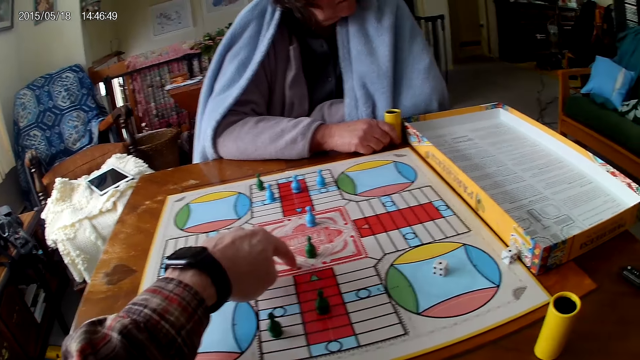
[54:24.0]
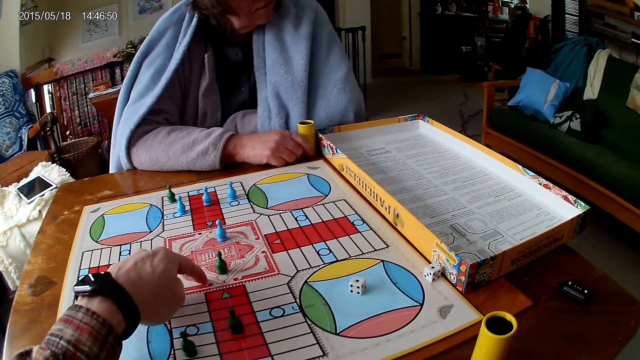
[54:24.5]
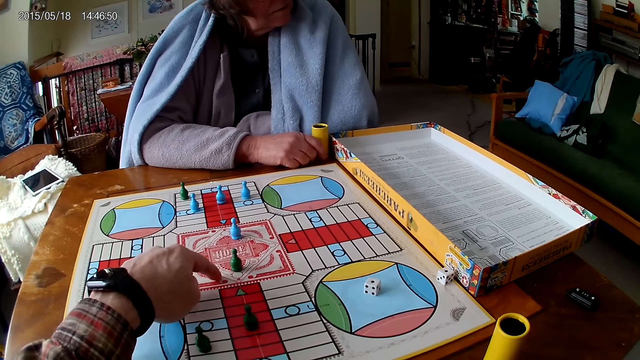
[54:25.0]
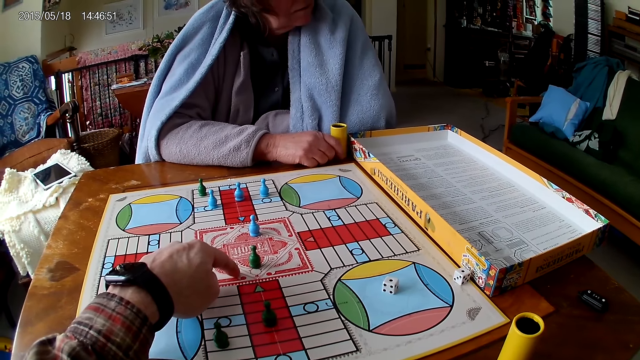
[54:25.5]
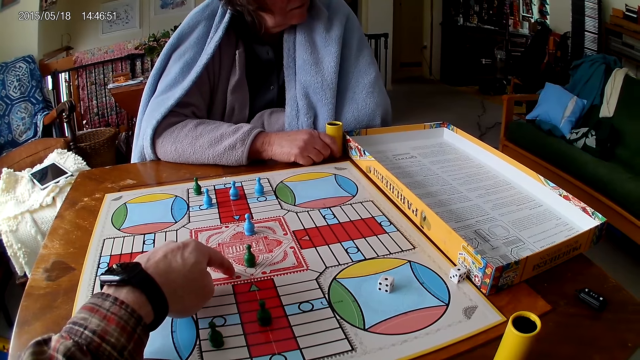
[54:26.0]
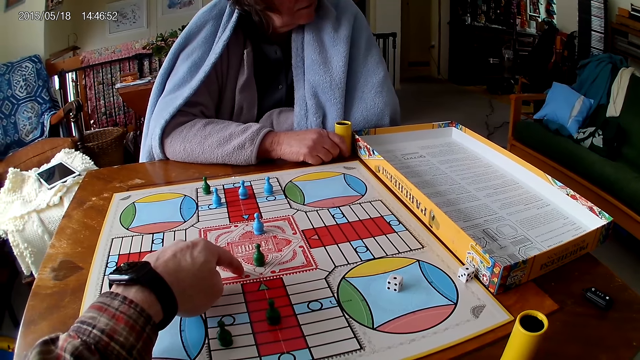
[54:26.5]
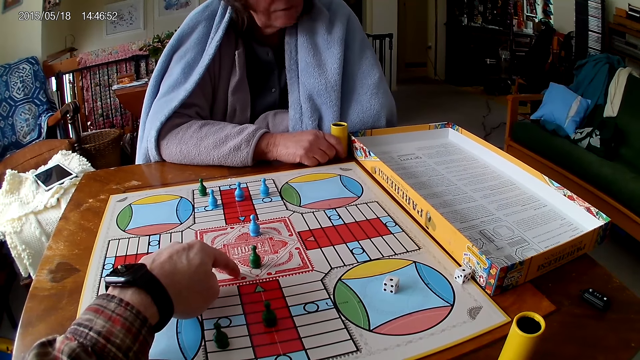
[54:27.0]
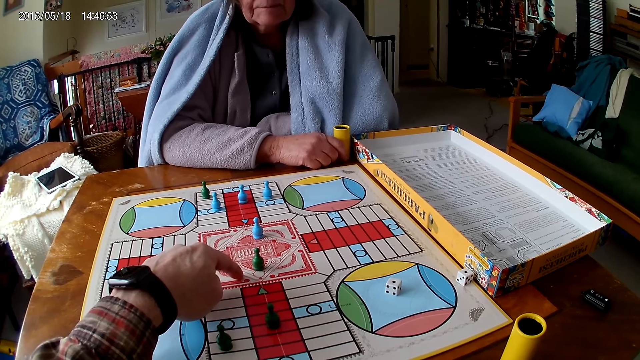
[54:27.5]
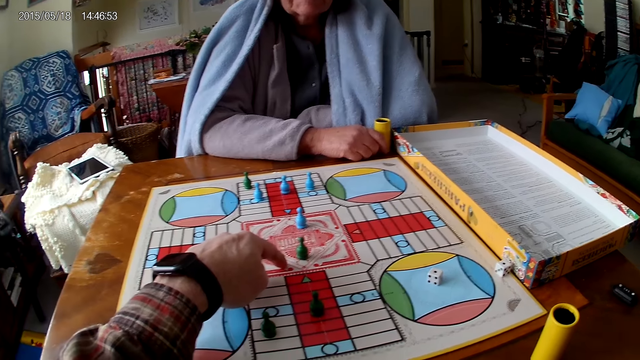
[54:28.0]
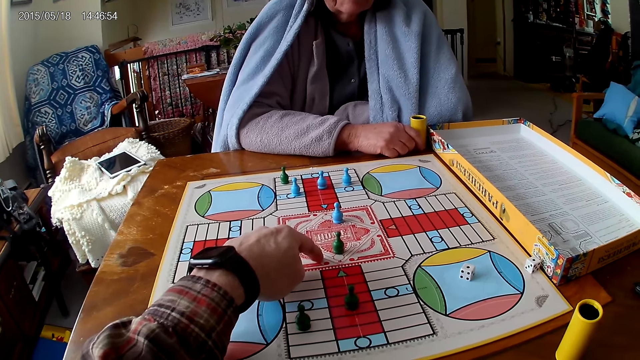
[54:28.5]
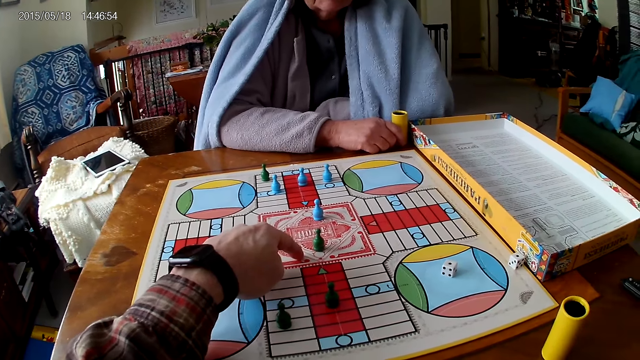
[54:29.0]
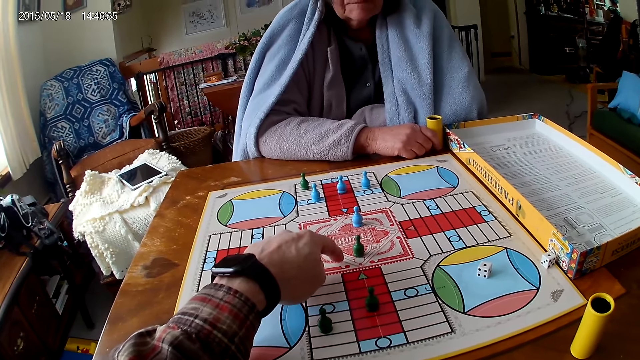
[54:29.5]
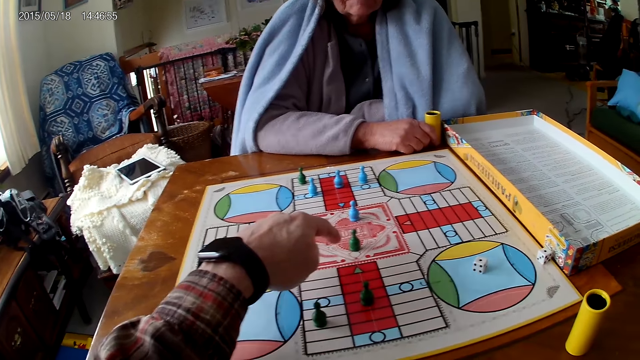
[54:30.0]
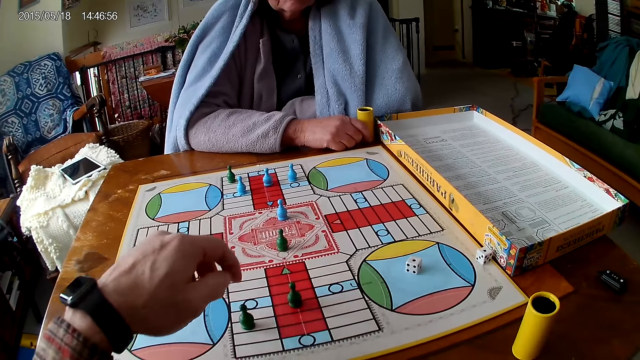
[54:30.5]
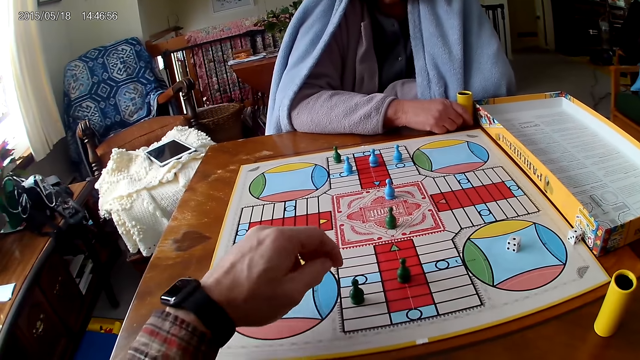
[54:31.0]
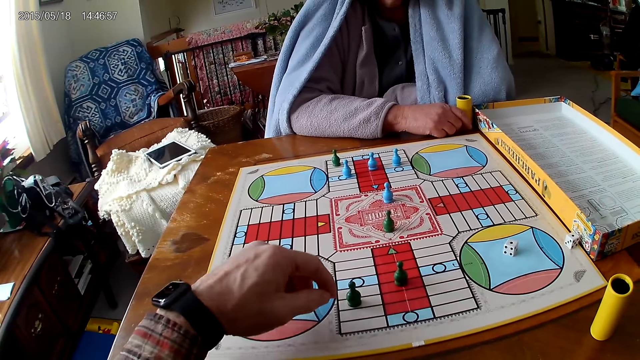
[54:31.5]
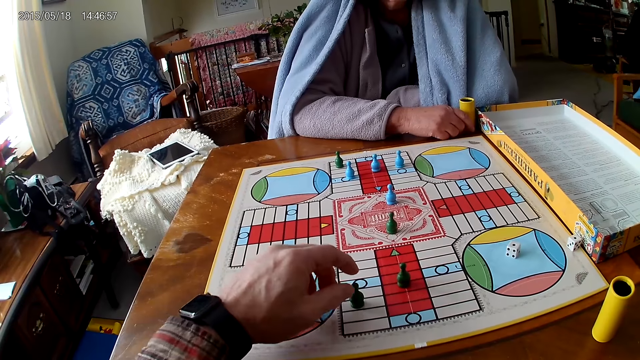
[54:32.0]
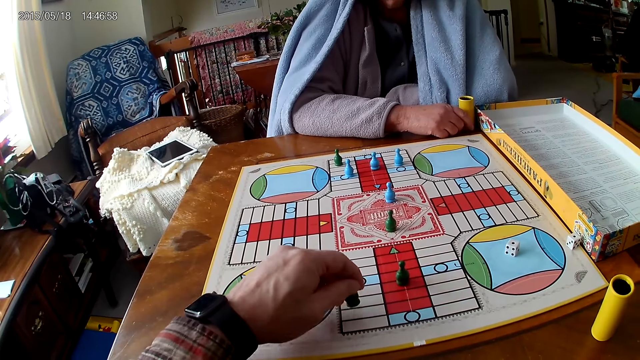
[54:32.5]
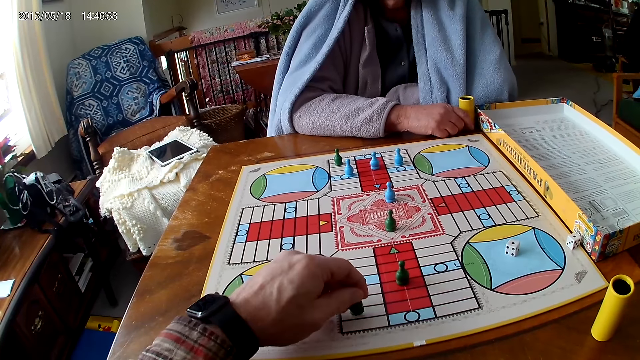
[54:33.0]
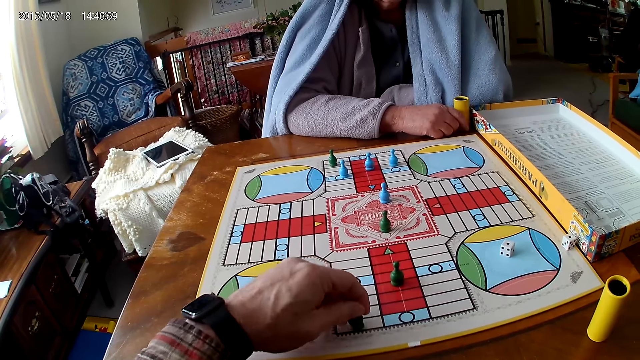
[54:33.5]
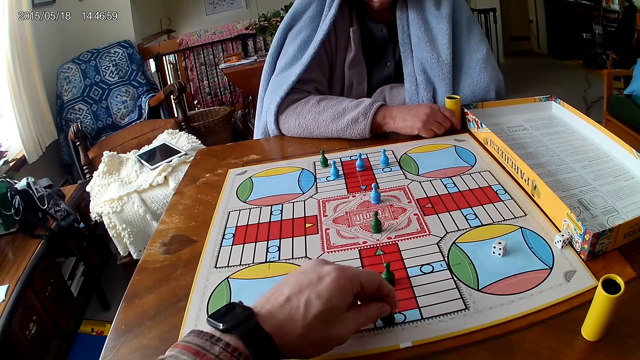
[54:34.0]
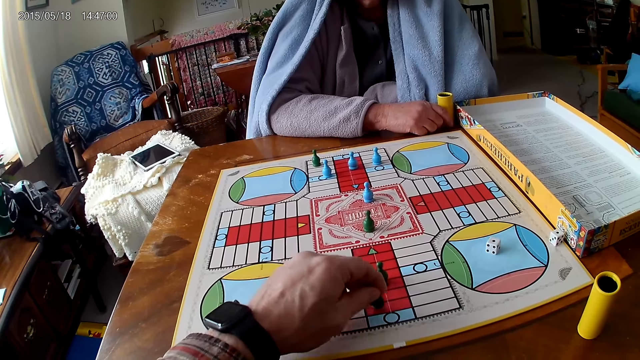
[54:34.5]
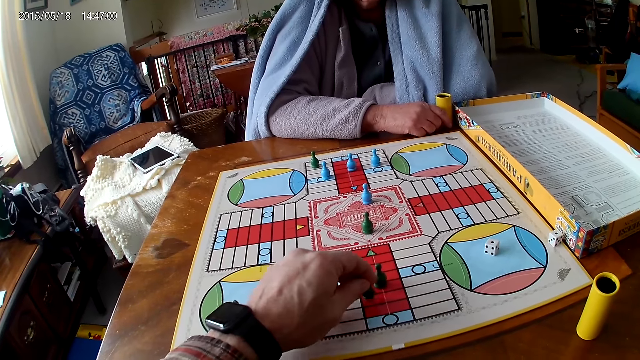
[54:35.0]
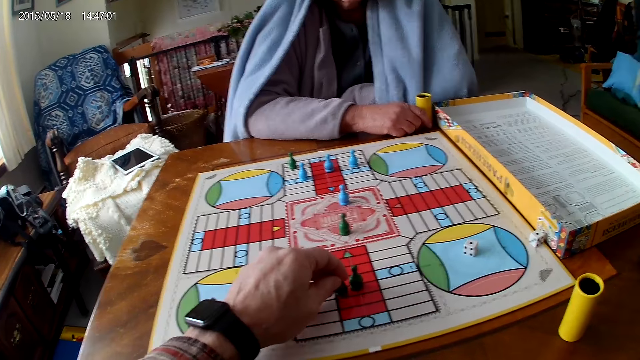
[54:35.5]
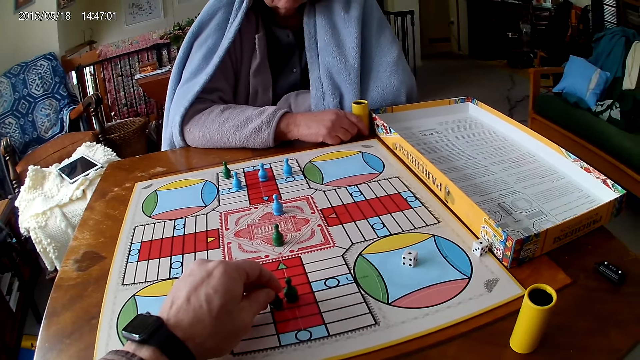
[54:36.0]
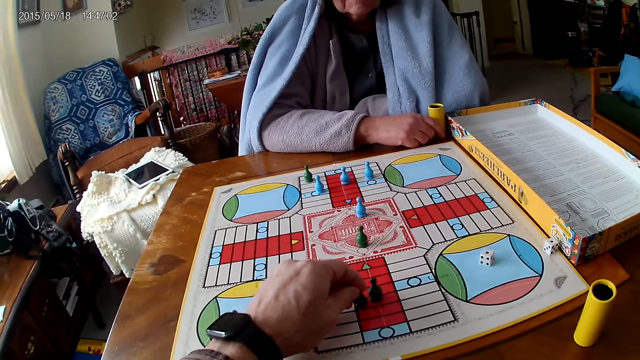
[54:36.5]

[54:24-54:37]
The camera wearer picks up the ludo token on the ludo game with his right hand. He moves the pawn. He counts the tiles on the ludo game on the table with his left hand index finger.

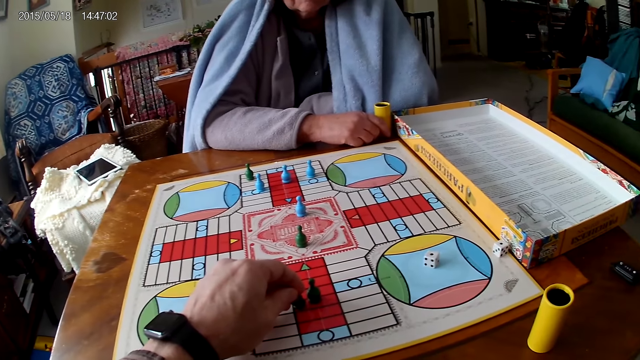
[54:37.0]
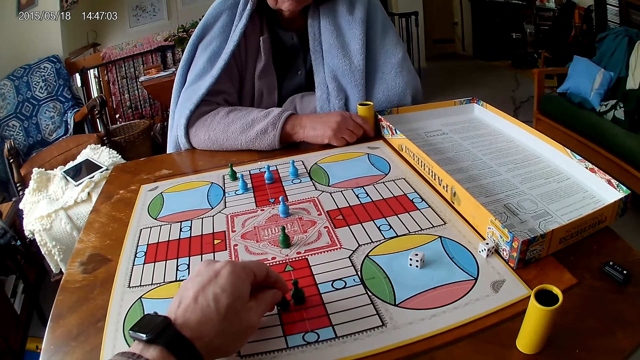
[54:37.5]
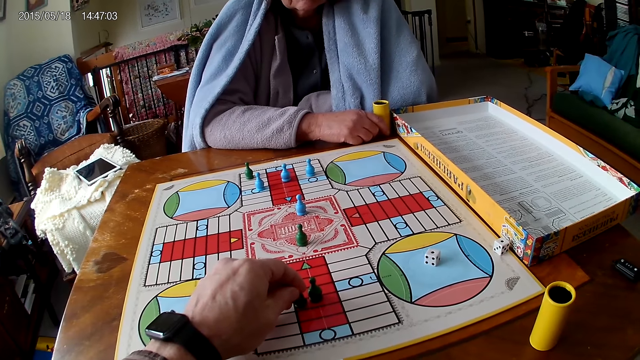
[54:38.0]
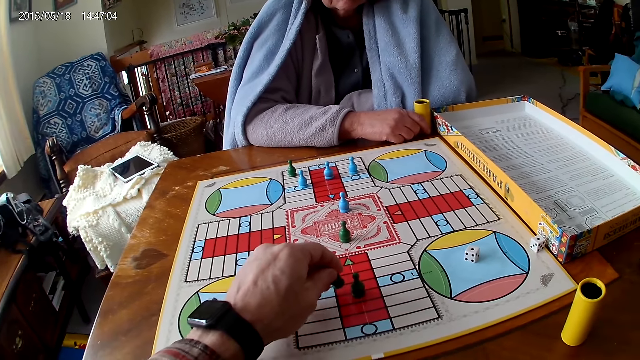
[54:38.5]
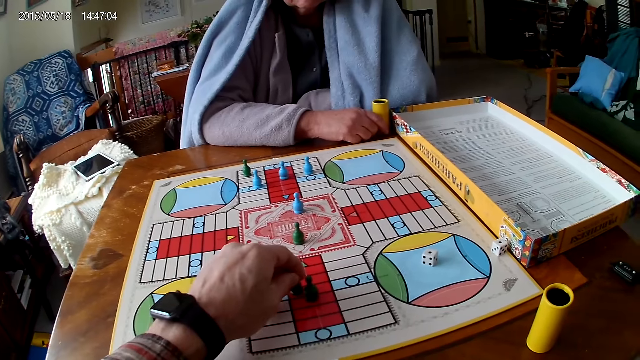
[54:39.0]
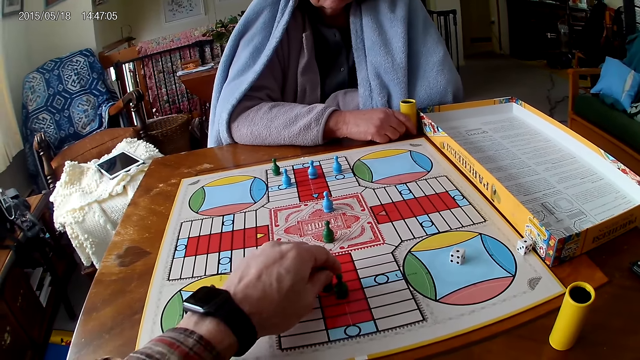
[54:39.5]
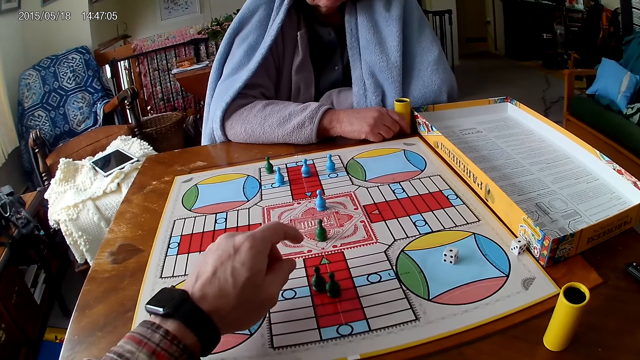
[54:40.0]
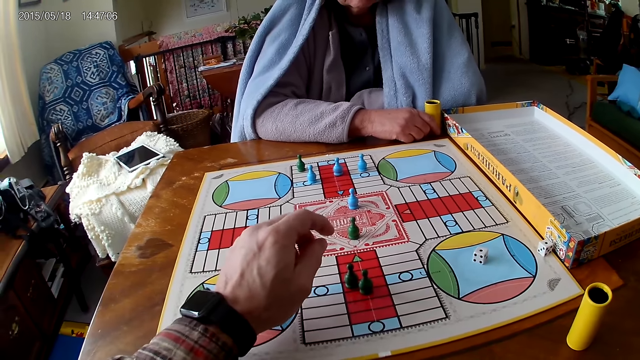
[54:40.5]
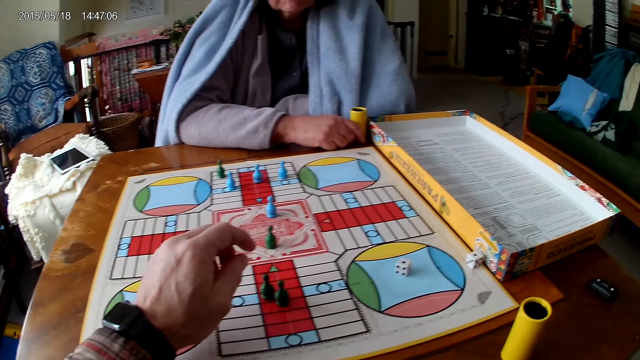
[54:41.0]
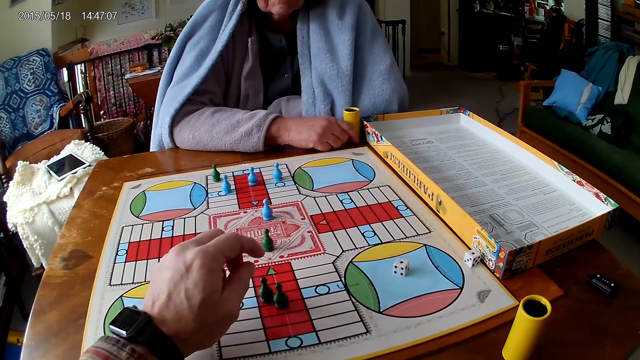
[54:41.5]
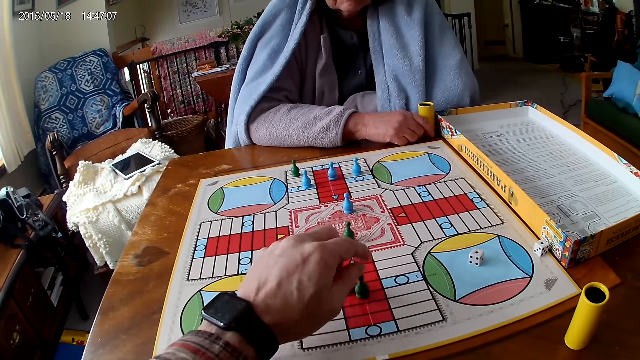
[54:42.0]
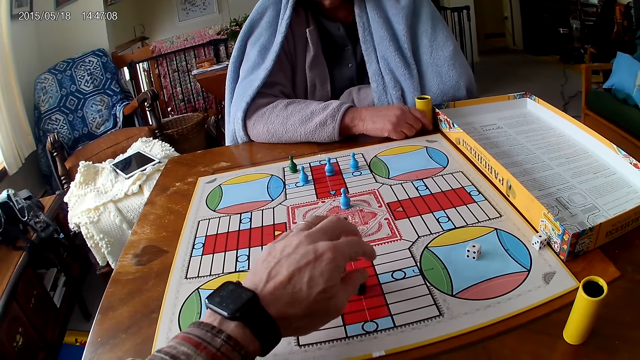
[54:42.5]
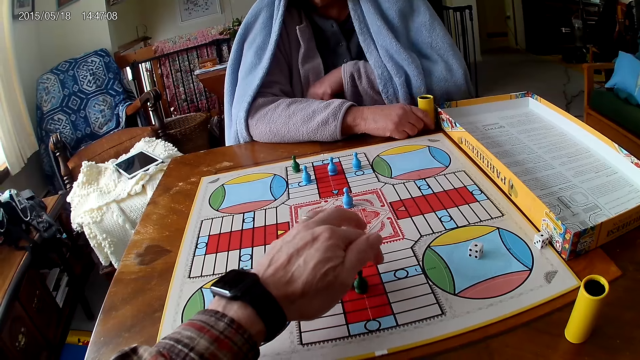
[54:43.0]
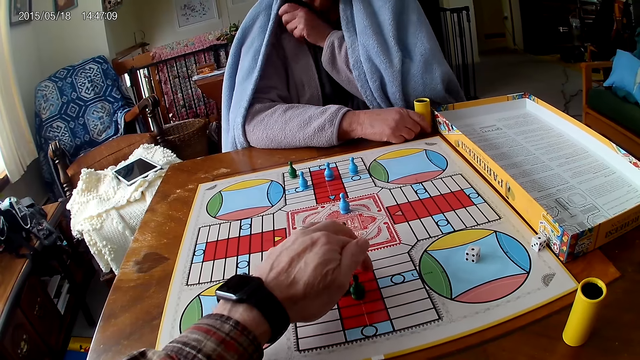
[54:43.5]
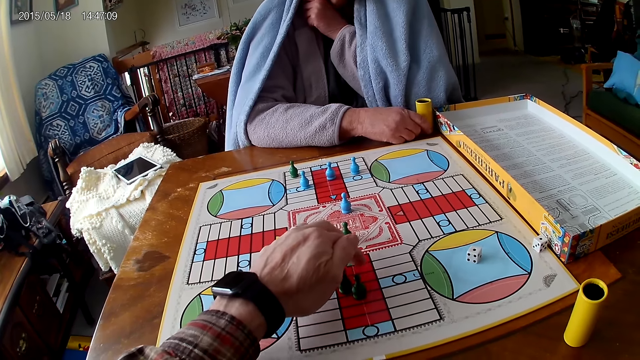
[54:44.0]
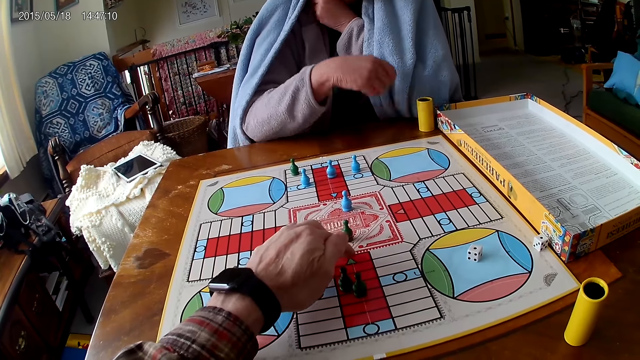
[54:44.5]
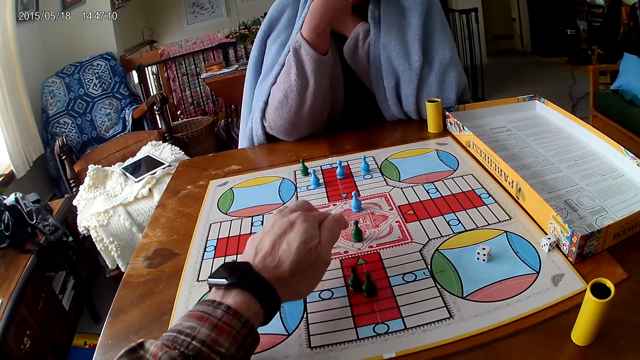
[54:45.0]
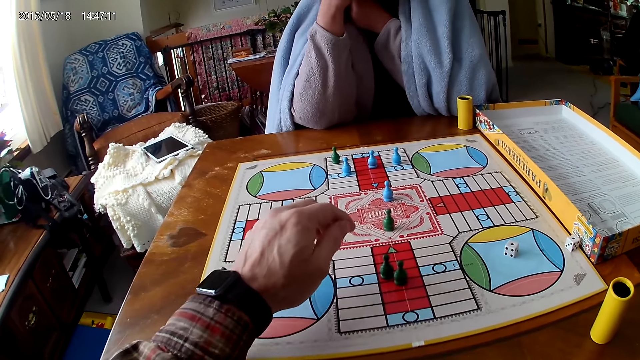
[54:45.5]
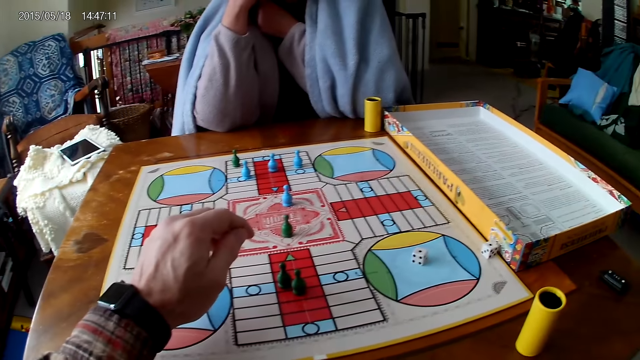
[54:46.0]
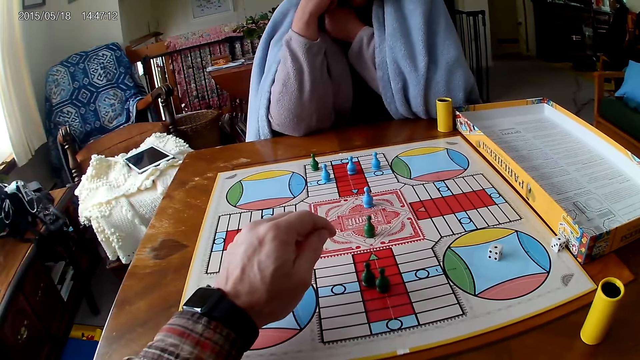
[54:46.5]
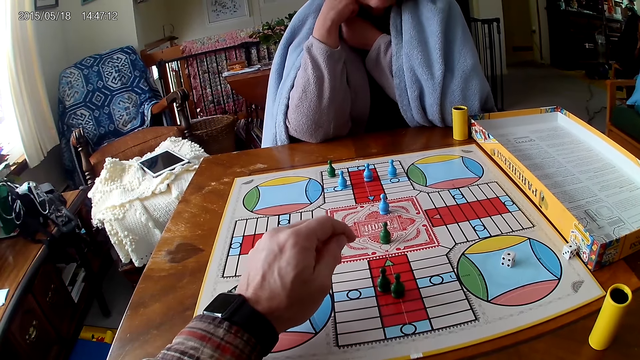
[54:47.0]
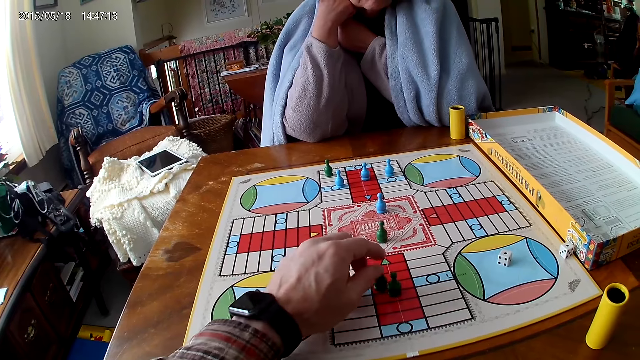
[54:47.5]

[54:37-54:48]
The camera wearer counts the tiles on the ludo game on the table with ludo tokens in his right hand. He throws the dice.
